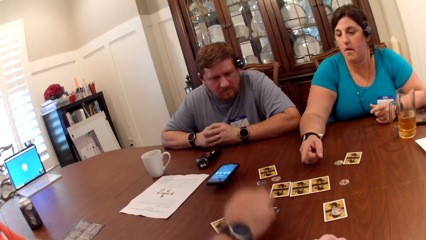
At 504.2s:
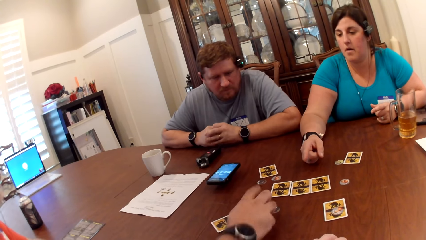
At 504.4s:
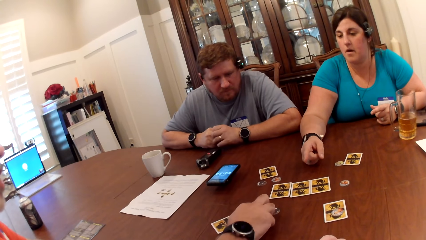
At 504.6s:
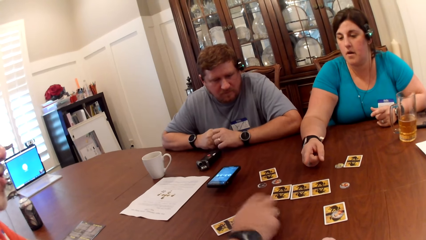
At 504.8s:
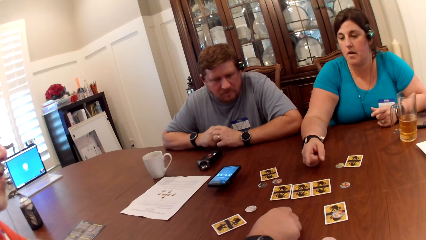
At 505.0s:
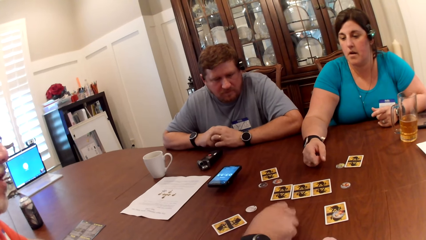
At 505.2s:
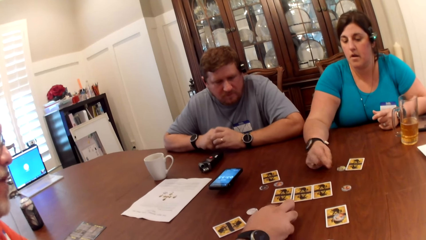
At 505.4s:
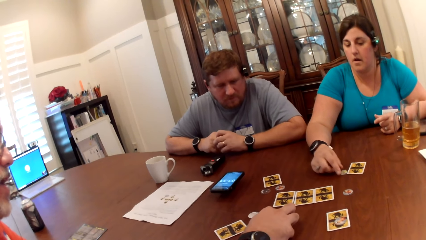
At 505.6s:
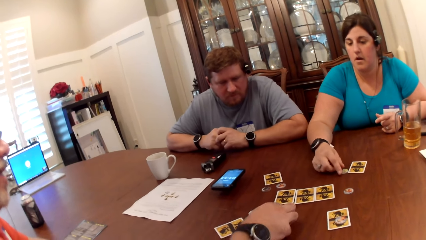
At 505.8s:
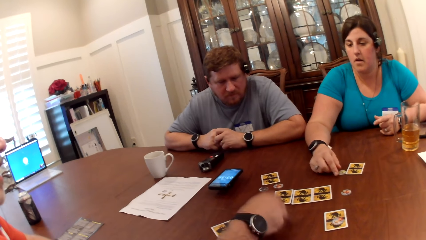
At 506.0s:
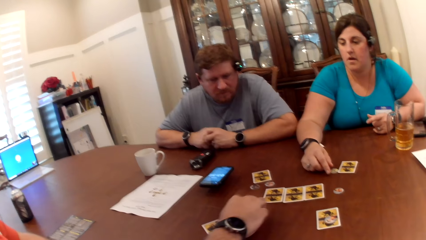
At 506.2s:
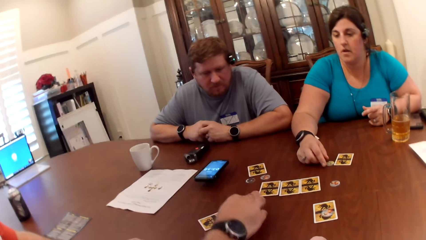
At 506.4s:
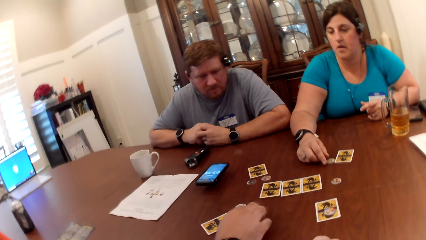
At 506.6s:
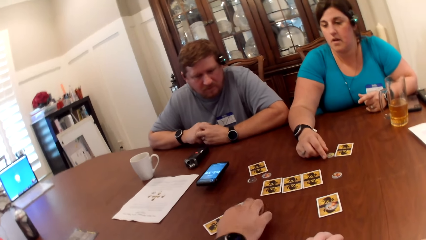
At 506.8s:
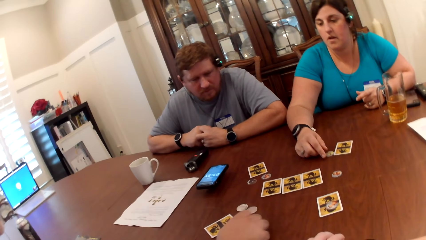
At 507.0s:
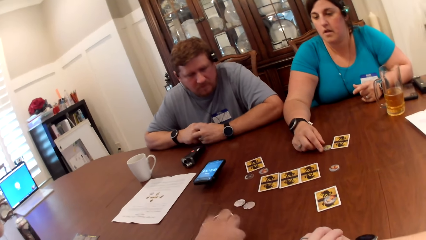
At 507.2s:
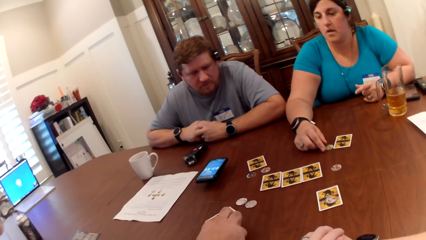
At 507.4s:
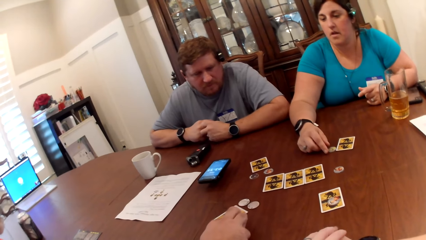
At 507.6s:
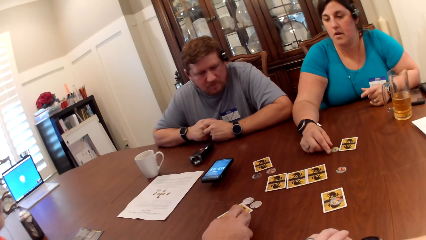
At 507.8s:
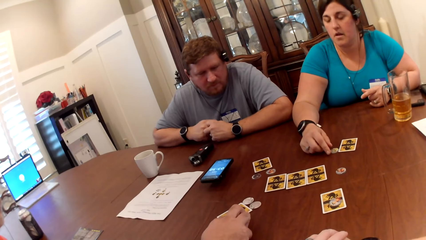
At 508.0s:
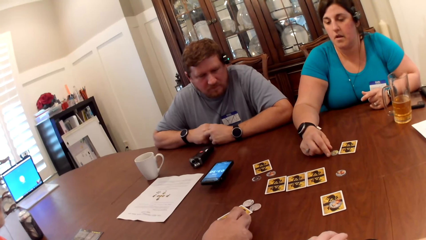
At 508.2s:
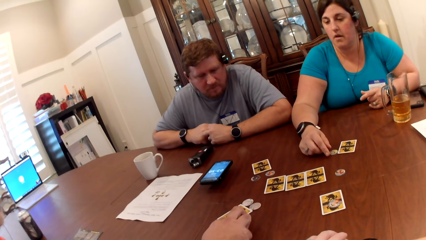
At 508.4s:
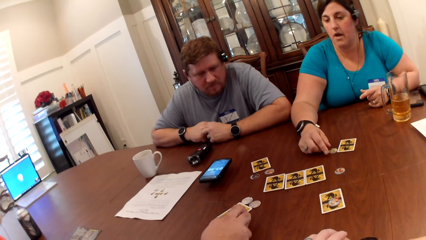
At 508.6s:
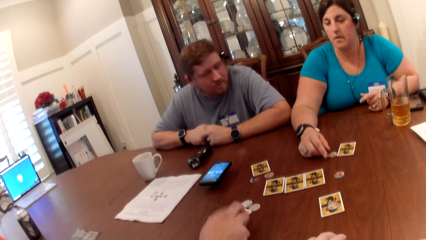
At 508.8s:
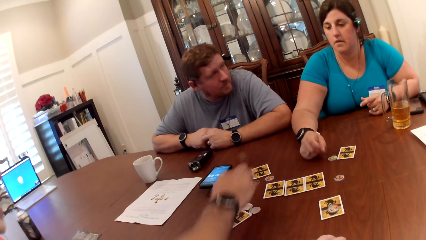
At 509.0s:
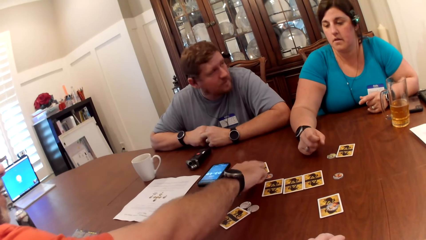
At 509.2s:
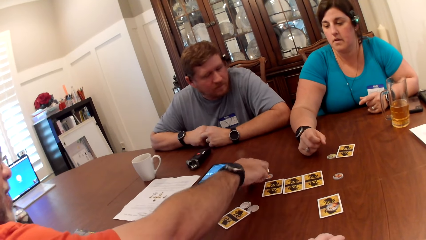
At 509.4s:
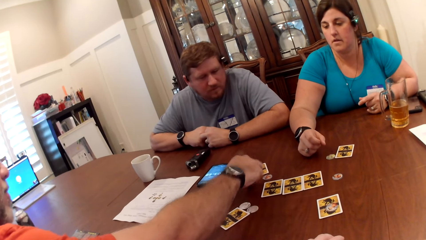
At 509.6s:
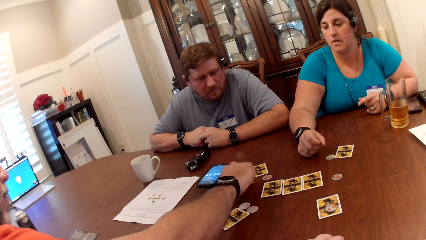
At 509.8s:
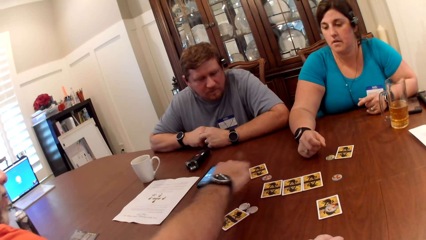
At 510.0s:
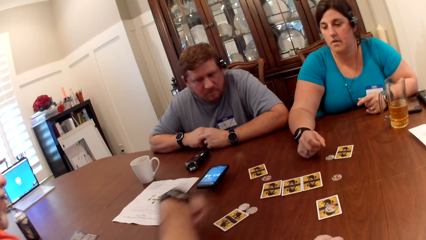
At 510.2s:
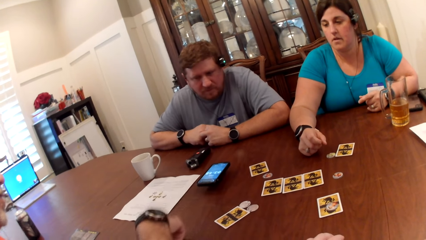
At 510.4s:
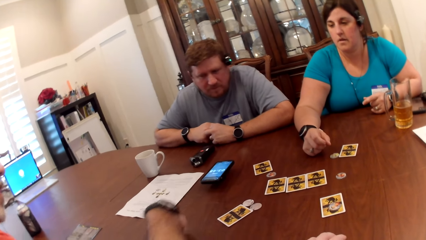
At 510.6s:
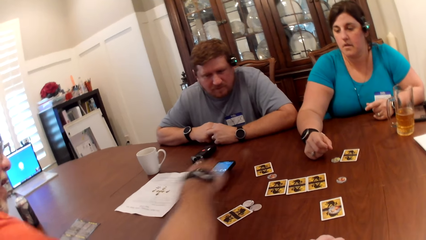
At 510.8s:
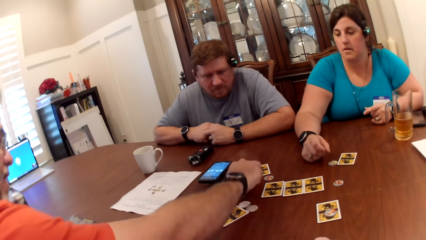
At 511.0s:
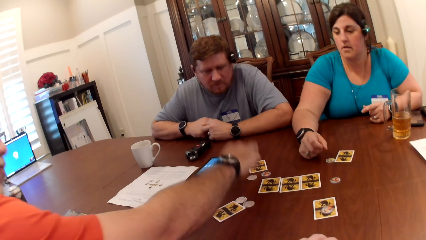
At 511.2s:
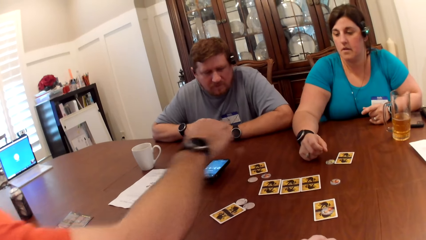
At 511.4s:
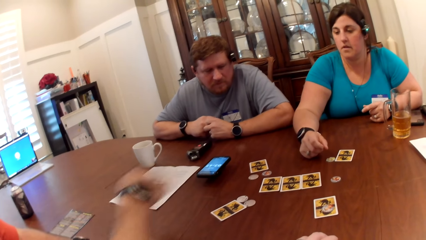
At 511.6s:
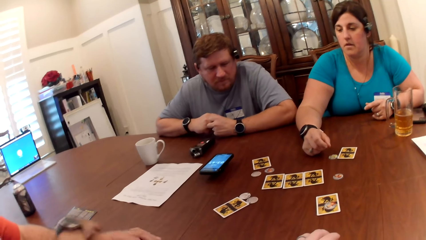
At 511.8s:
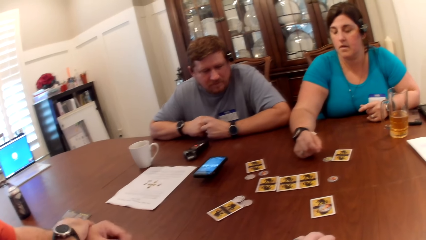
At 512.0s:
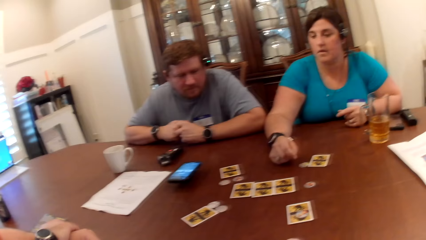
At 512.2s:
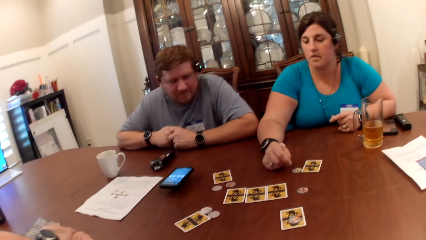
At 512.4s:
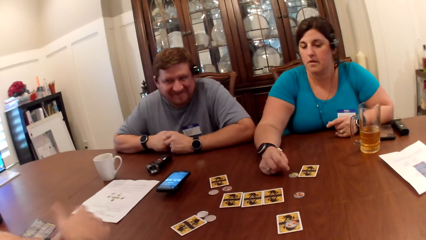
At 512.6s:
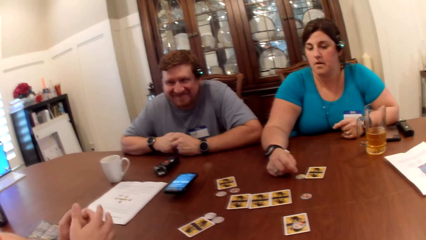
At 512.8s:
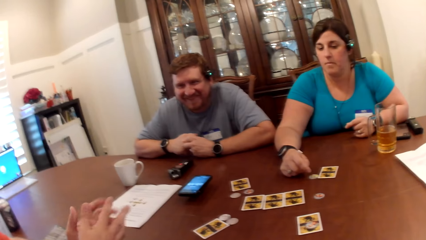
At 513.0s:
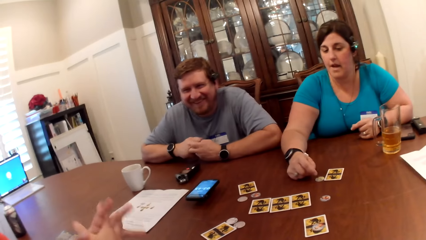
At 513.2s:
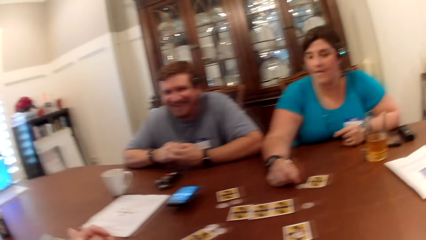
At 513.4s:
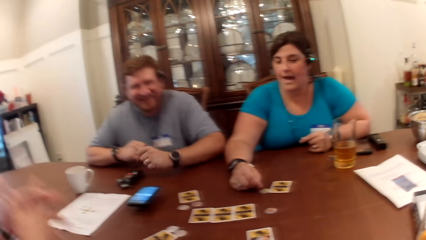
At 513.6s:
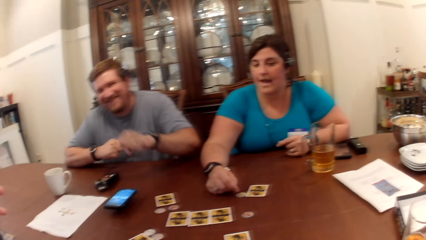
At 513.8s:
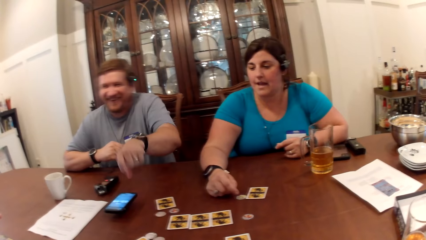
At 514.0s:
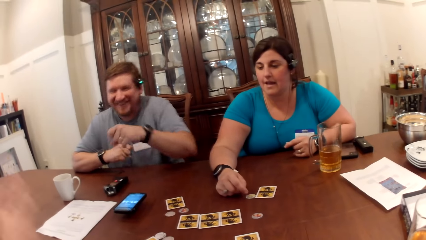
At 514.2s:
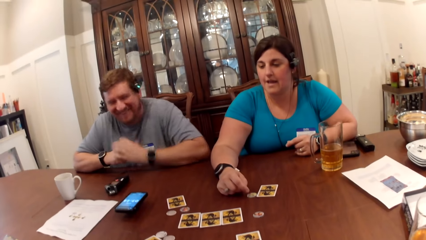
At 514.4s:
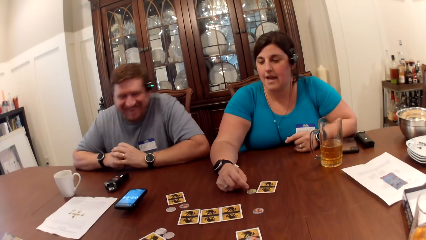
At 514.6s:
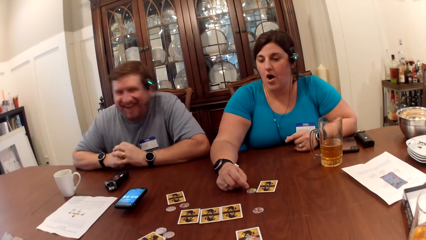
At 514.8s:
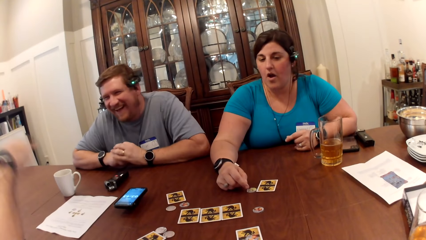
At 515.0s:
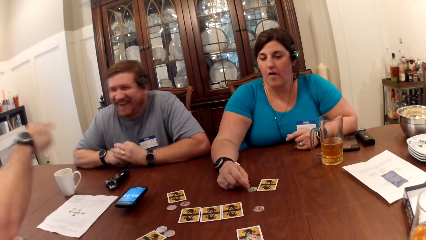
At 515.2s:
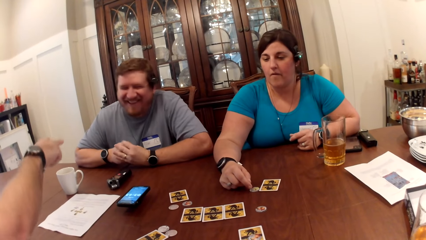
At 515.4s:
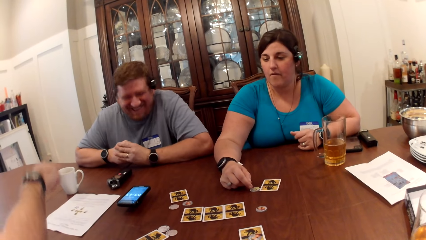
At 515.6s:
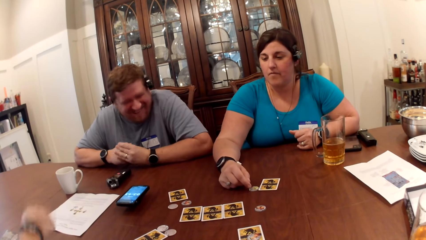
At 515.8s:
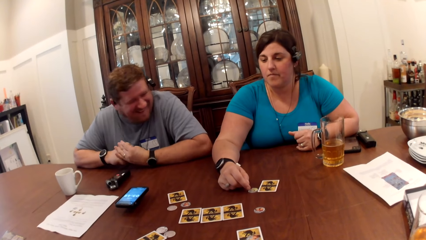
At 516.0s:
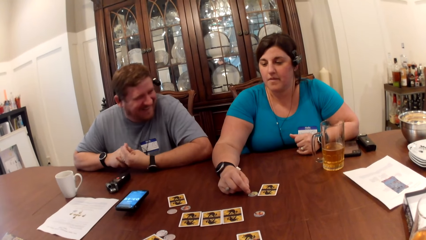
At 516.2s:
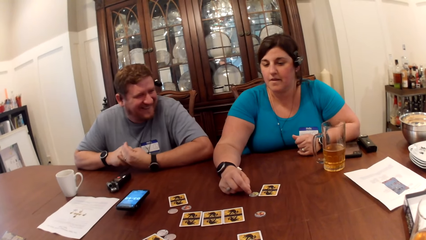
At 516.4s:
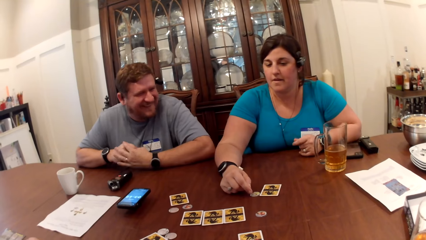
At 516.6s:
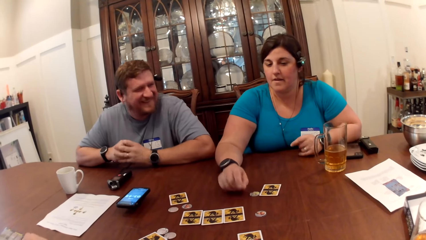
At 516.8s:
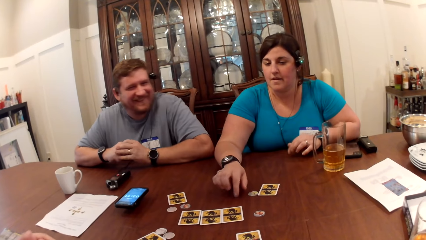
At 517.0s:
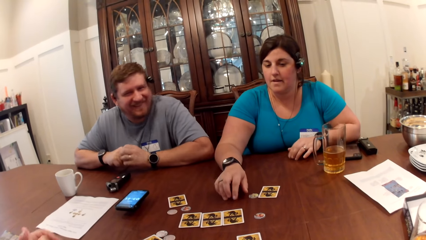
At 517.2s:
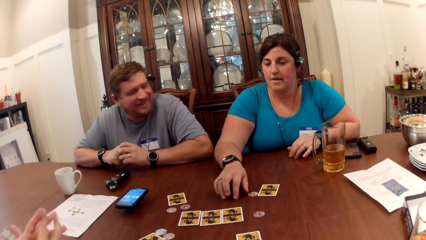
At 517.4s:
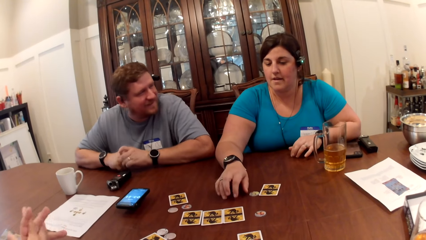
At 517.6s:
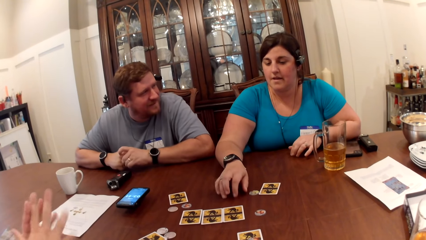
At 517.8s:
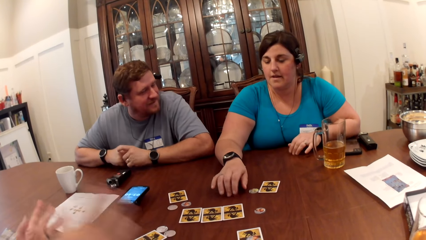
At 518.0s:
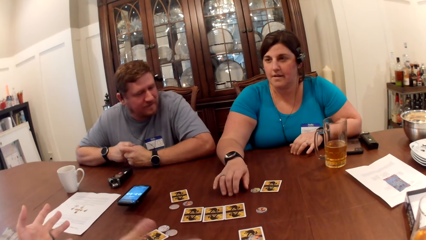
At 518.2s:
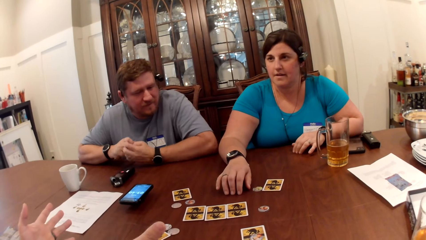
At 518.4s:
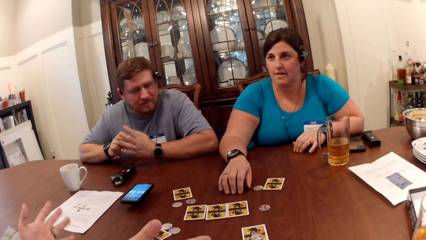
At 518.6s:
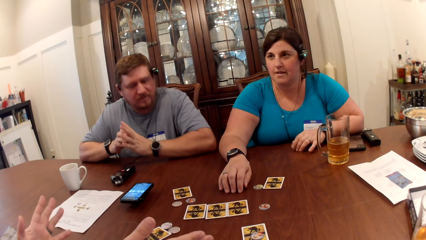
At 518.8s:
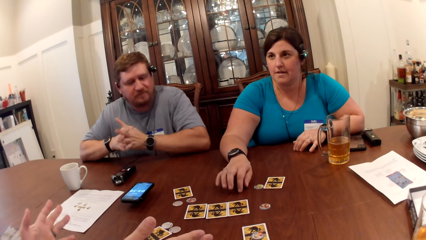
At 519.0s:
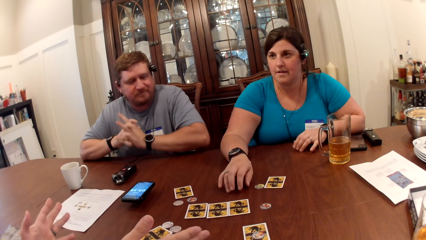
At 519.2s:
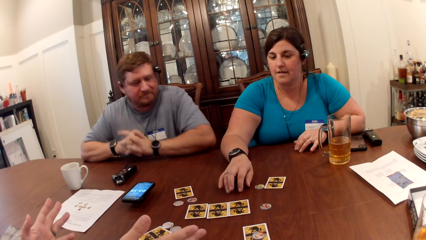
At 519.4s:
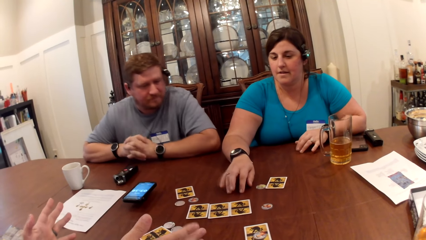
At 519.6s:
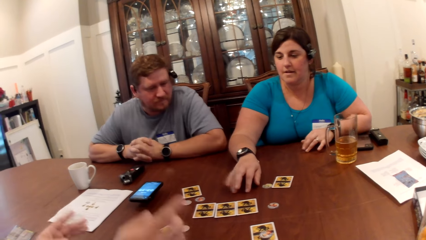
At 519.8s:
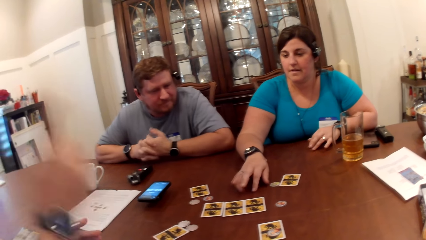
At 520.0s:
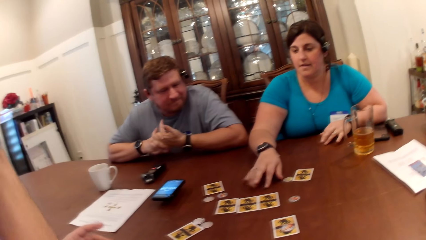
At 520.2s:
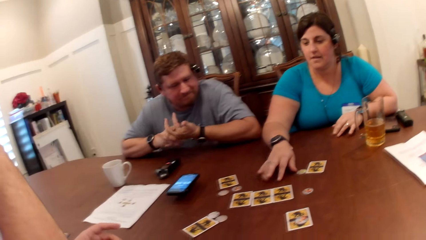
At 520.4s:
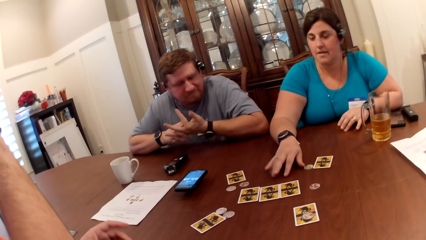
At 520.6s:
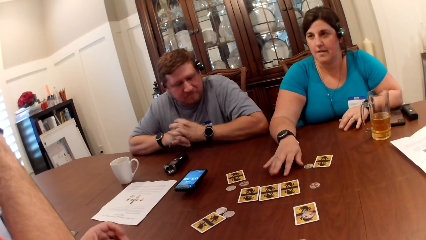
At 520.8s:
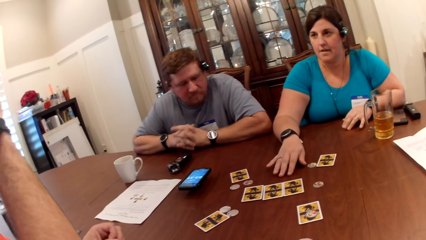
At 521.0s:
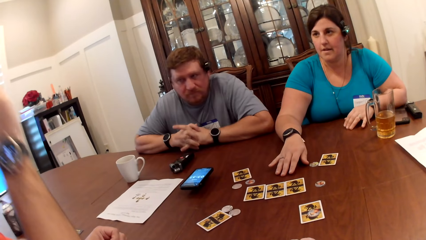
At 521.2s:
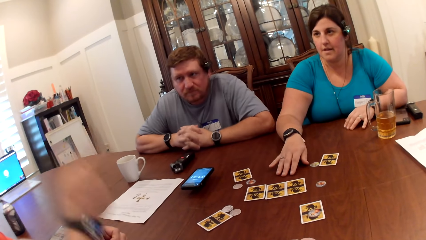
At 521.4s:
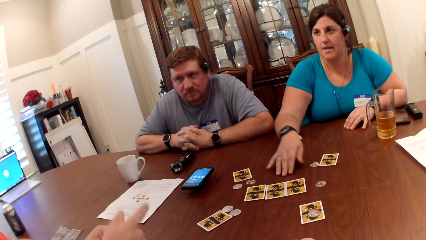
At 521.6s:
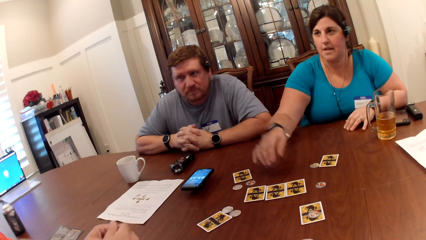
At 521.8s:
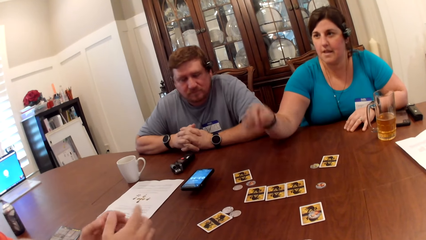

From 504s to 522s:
A man picks up a card and adjusts the token and the card on the table. The man picks up the token on the table with his right hand. The man picks up the token again. The man drops the token on the table and puts down the card. A woman converses with the man. Another man gesticulates with his left hand and converses with the first man. The woman converses with friends. The first man converses with the other man and gesticulates with his right hand. The woman taps the table with her hands. The first man gesticulates with his hands and converses with the camera wearer, the other man, and the woman. The first man converses with friends.
